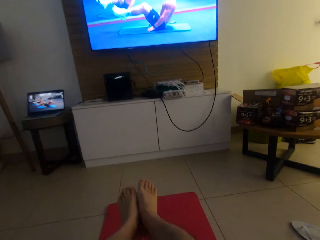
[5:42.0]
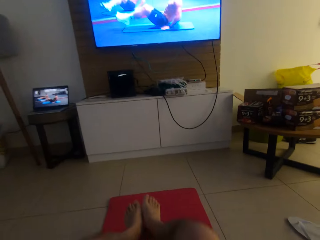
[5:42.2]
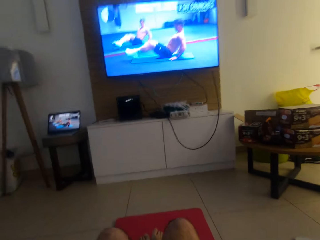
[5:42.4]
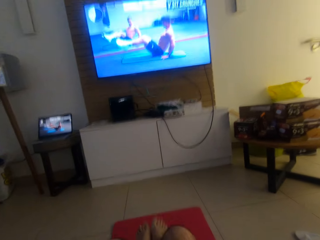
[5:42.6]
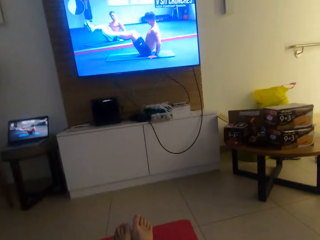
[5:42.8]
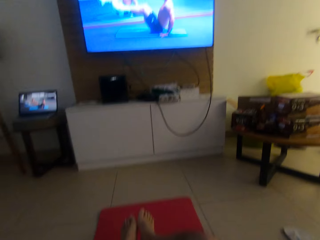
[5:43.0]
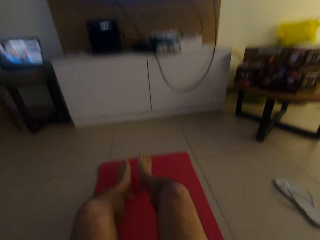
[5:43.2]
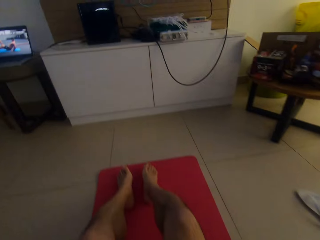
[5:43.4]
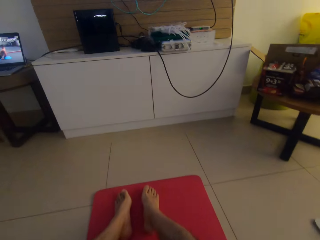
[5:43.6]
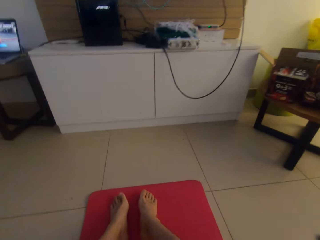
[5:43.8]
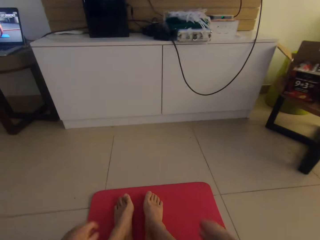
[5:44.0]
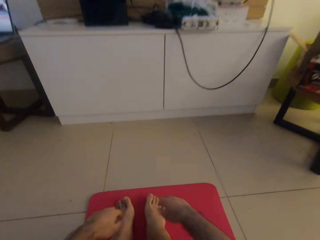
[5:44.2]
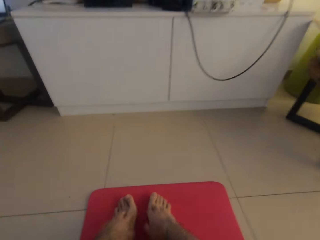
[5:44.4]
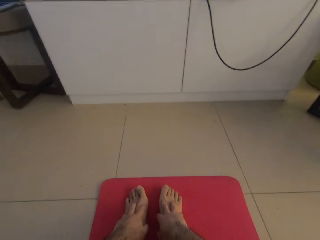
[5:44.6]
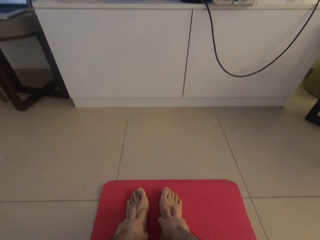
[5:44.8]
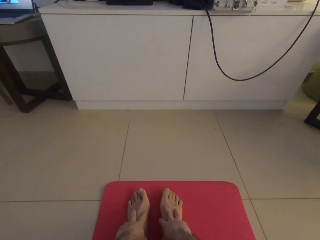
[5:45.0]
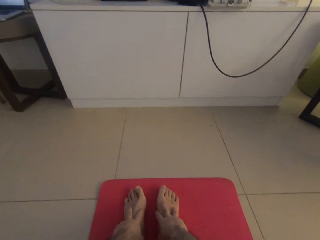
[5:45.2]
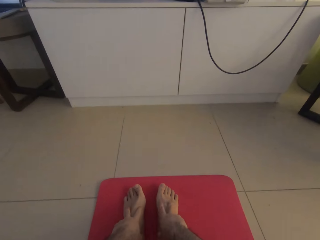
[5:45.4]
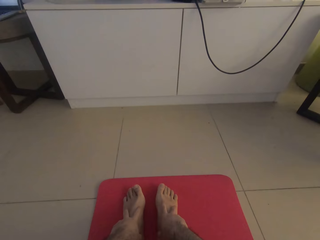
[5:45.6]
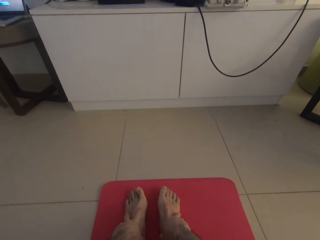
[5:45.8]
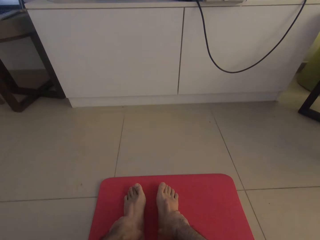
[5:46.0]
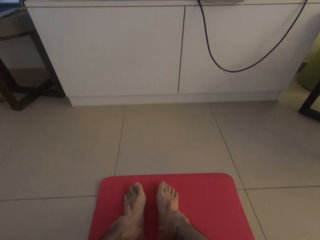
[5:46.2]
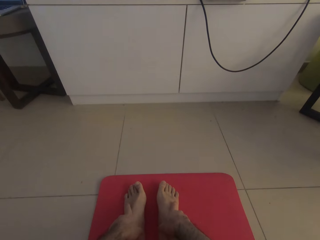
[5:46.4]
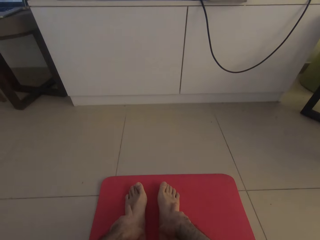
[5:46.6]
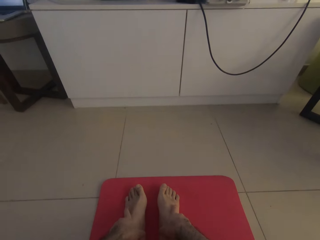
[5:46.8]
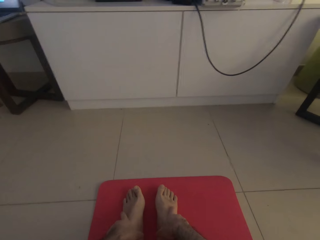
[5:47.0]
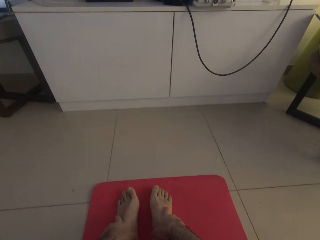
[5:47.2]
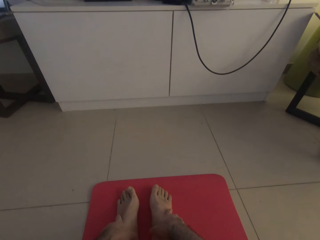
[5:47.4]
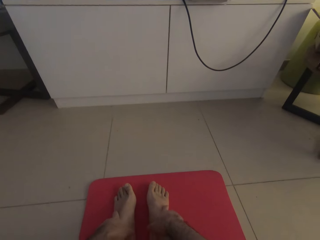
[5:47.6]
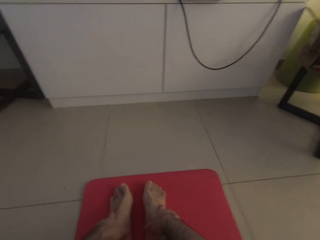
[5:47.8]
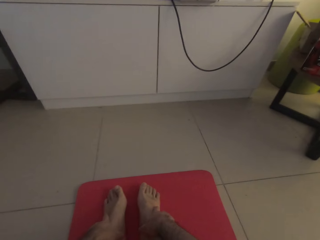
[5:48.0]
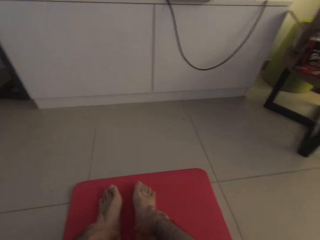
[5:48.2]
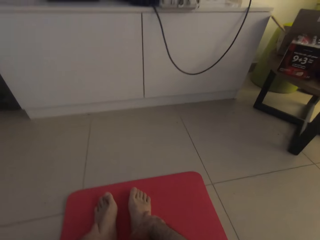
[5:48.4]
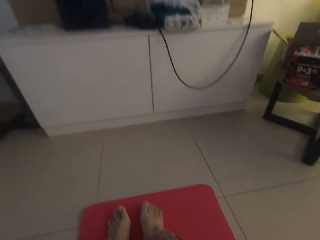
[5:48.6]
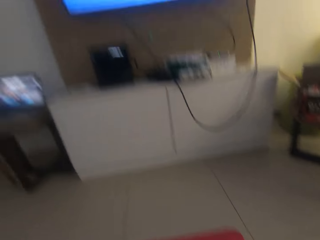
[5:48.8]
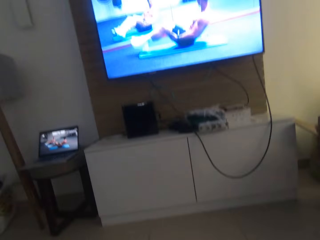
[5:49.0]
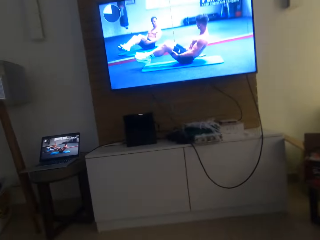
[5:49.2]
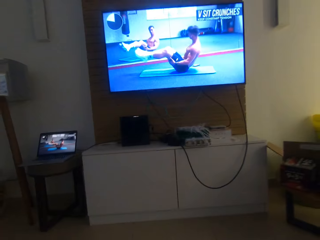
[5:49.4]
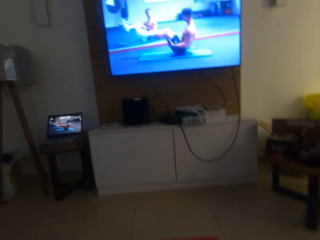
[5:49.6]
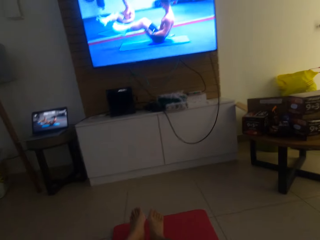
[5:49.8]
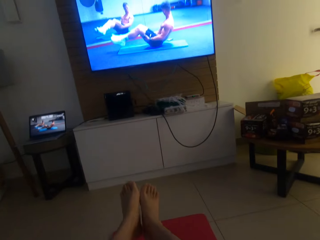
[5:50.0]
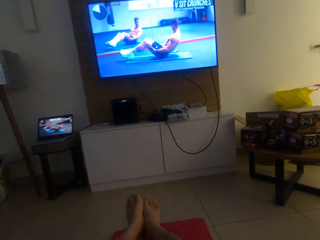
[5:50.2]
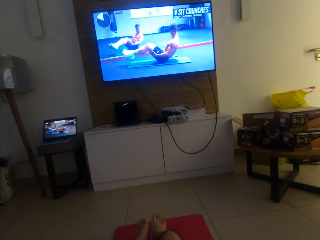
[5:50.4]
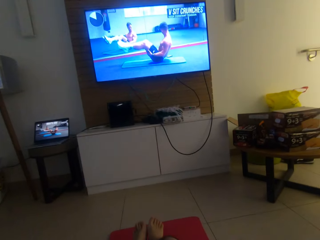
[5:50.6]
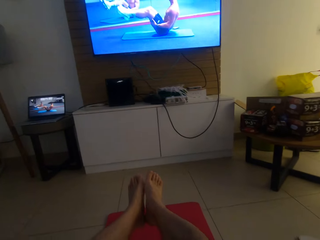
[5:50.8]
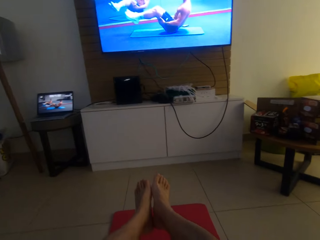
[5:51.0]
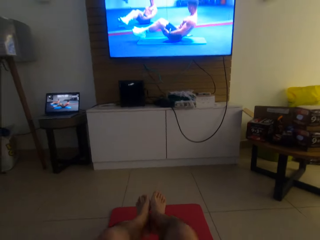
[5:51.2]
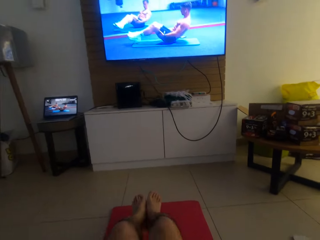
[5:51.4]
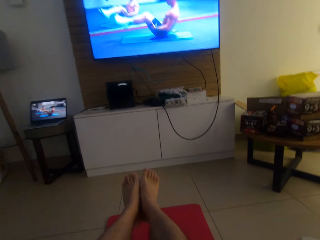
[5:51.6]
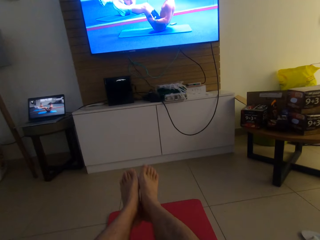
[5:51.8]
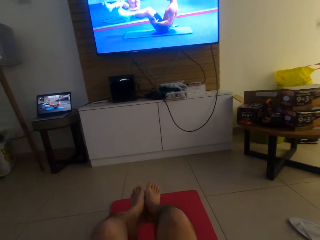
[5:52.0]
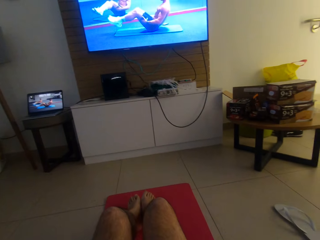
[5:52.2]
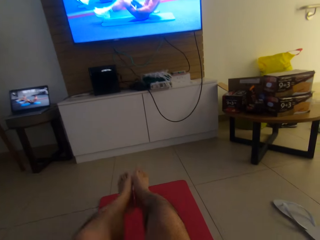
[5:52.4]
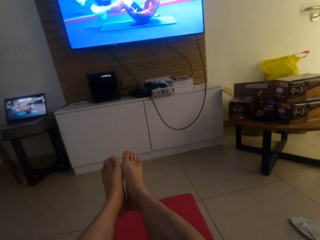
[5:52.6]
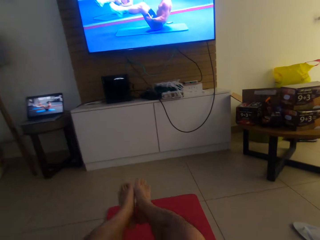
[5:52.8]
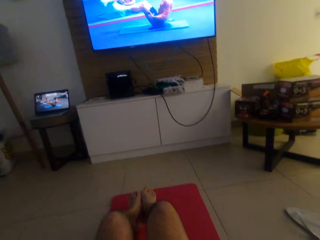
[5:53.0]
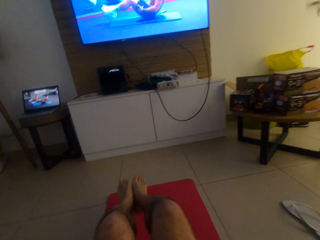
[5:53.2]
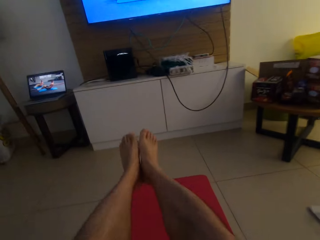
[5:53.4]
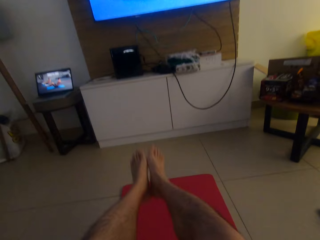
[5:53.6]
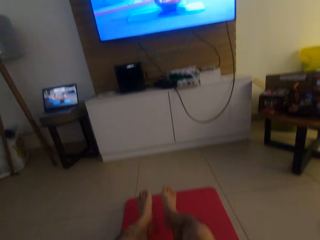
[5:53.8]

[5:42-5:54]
The camera wearer puts his legs on the yoga mat. He puts his hands on his legs. He stops doing press ups. He holds his legs. He exercises with his legs. He looks around. He does press ups.

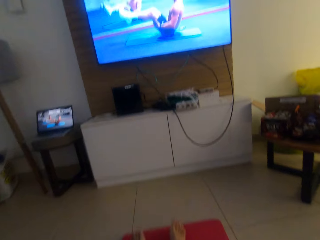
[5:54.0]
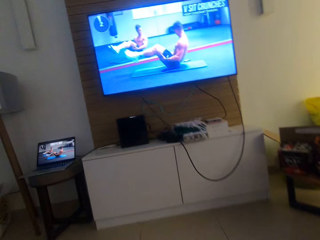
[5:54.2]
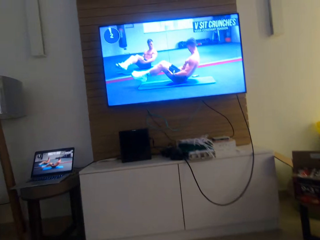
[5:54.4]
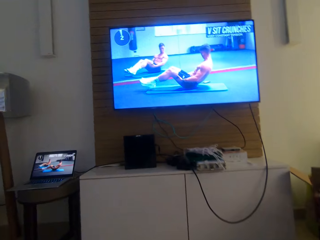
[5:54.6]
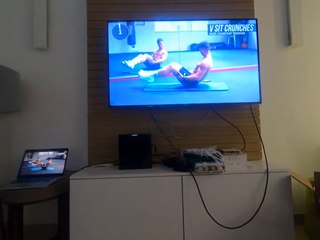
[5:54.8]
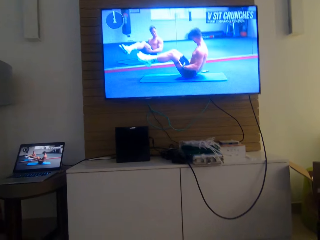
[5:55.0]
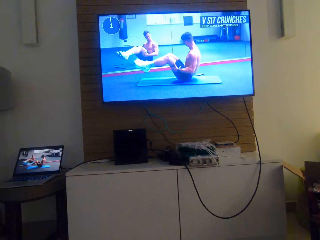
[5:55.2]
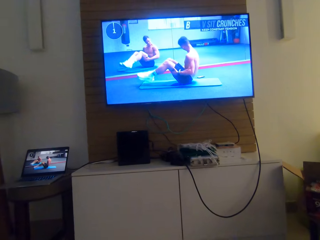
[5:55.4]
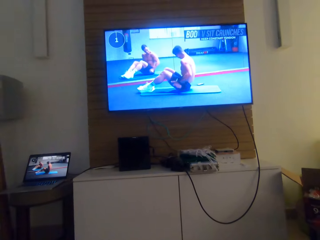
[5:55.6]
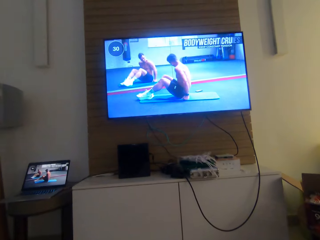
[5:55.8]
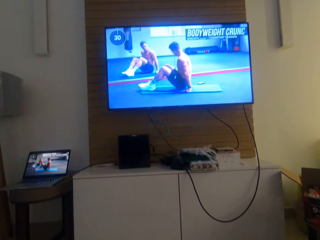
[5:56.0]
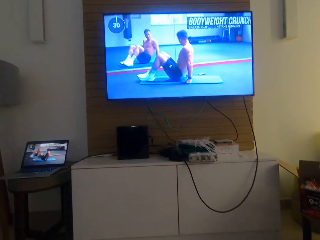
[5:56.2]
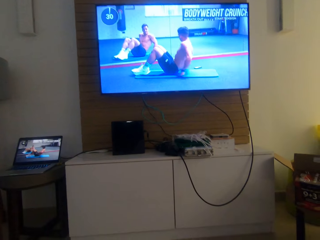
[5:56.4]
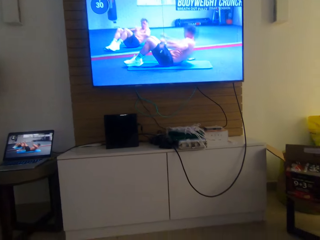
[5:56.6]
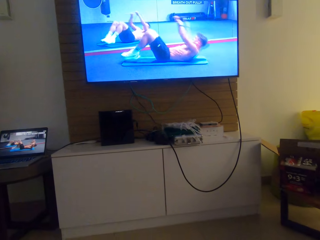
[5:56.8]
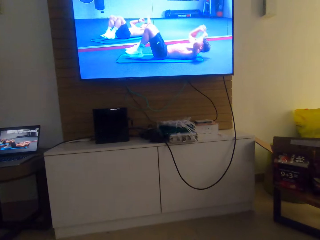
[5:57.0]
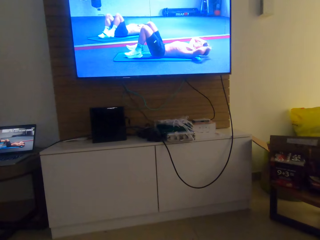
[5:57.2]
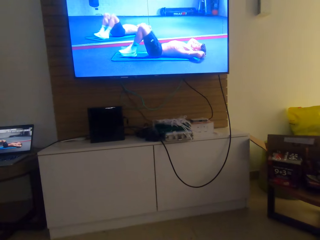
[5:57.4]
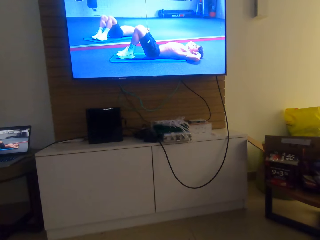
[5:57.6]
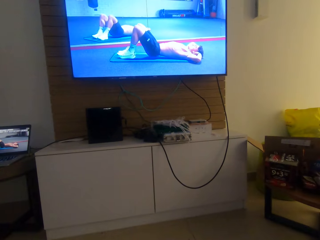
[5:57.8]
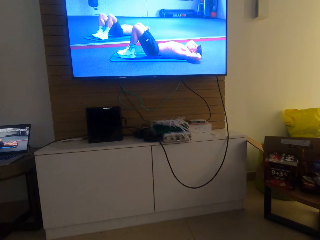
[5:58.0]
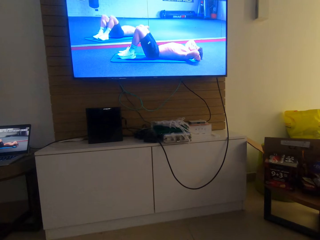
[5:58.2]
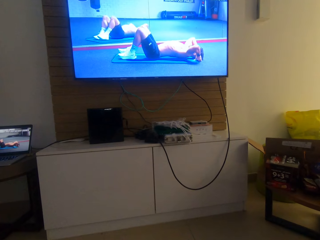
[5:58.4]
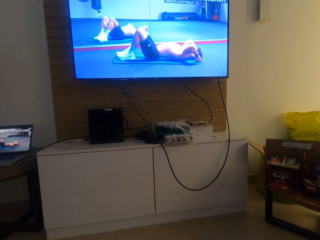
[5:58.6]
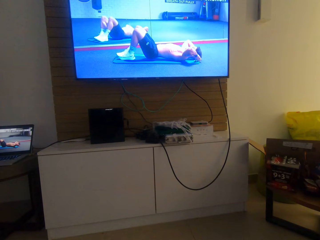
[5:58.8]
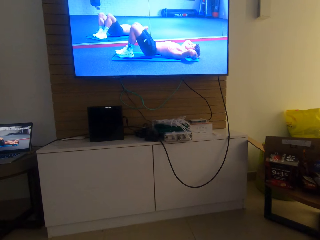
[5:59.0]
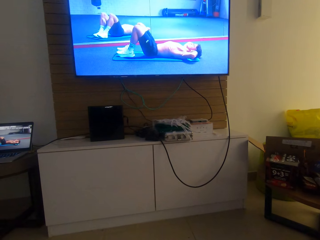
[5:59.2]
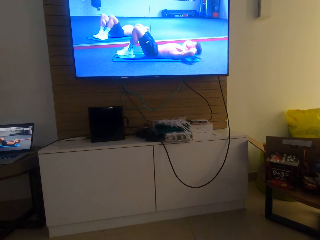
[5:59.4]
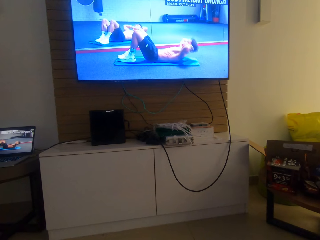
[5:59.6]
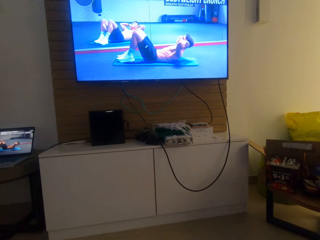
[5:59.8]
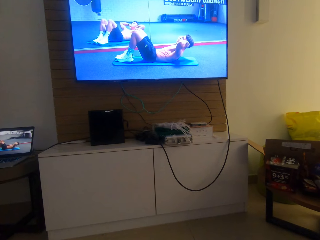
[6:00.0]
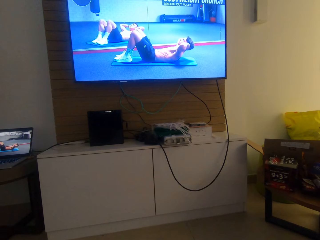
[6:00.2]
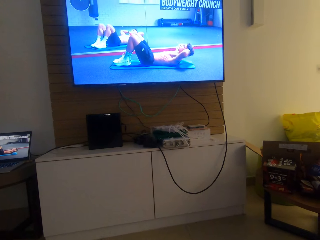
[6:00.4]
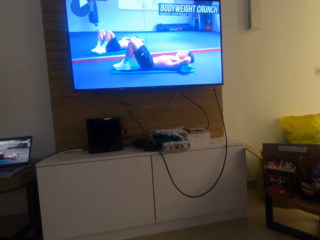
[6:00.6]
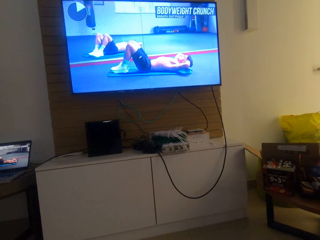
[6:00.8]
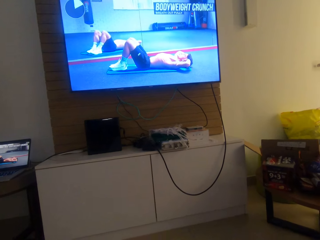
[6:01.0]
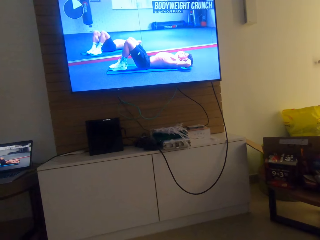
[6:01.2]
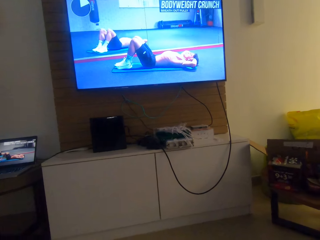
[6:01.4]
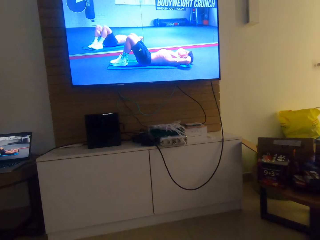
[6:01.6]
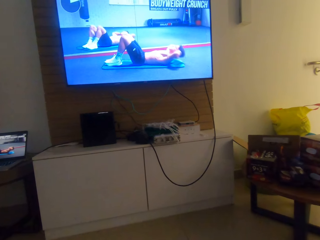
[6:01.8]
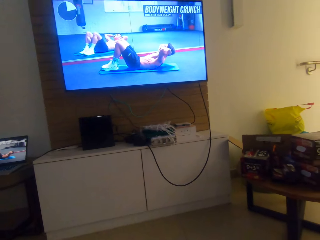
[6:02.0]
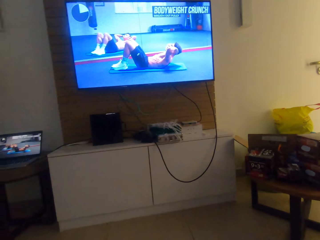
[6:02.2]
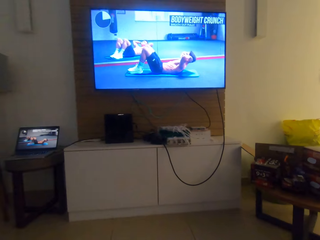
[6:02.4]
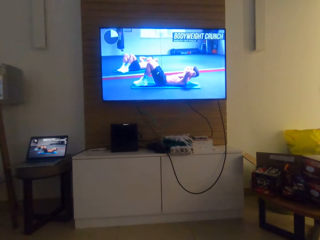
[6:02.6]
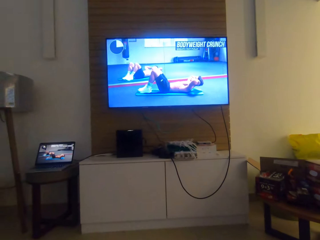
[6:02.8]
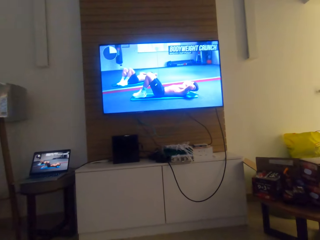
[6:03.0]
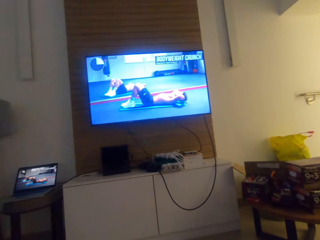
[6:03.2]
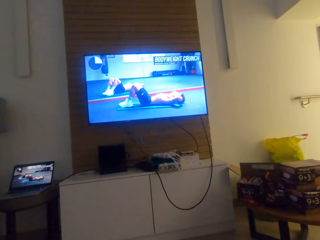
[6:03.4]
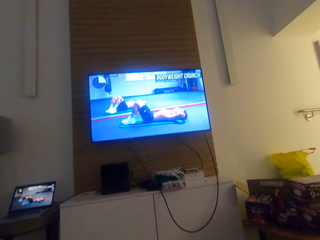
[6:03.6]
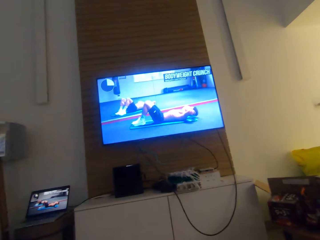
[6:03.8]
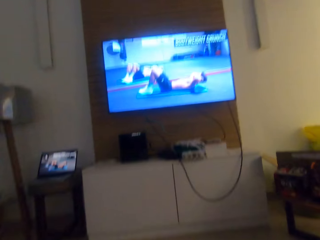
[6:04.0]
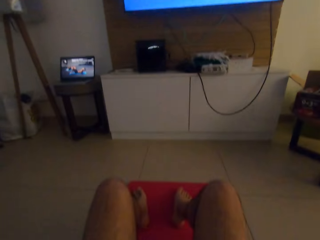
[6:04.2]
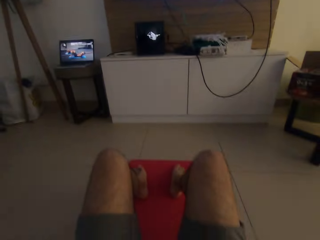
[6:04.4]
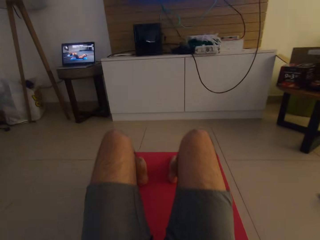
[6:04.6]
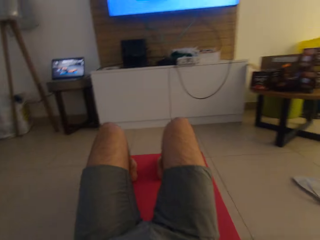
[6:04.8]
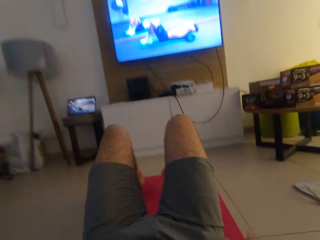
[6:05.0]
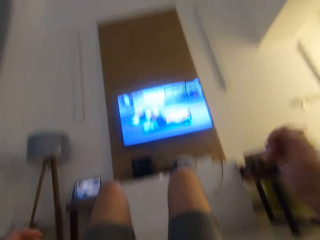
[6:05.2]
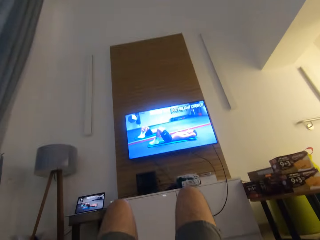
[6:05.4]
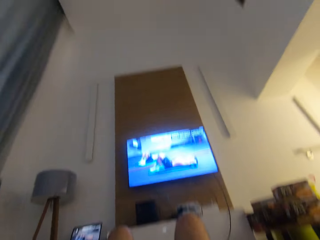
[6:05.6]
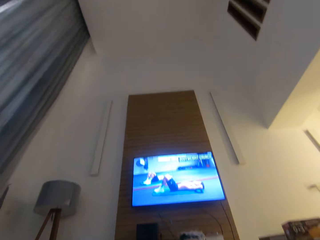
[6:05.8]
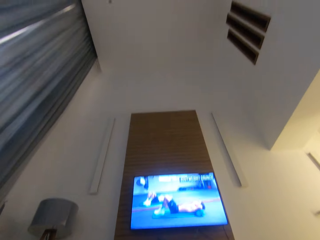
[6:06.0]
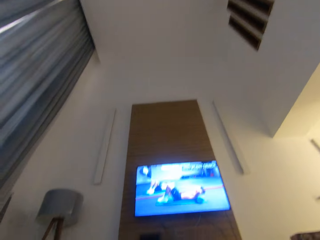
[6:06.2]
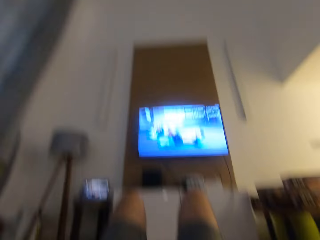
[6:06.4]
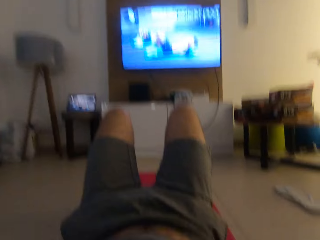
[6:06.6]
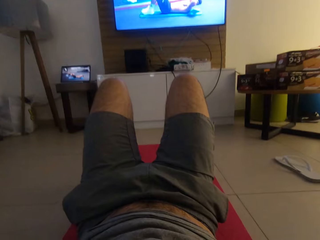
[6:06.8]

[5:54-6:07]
The camera wearer watches the television. They watch press ups. They lie on the yoga mat. They do press ups. They exercise on the yoga mat.
